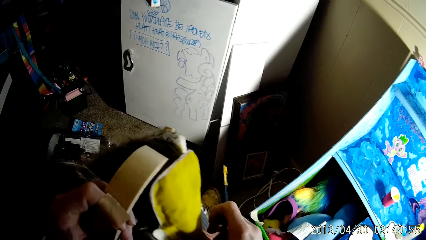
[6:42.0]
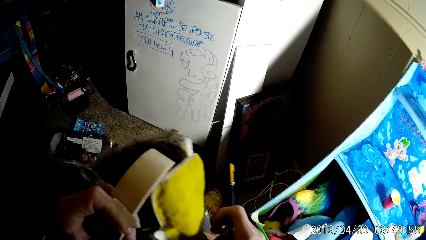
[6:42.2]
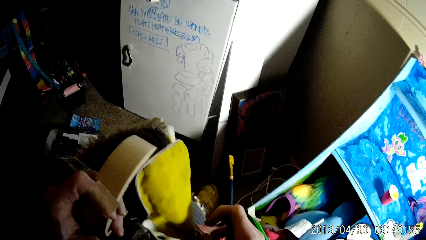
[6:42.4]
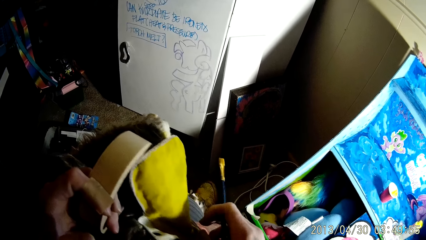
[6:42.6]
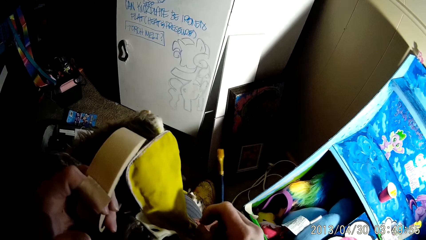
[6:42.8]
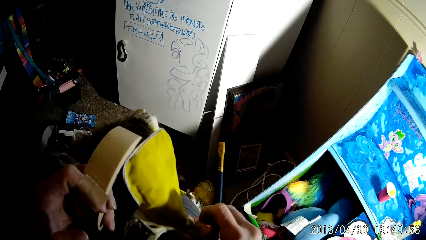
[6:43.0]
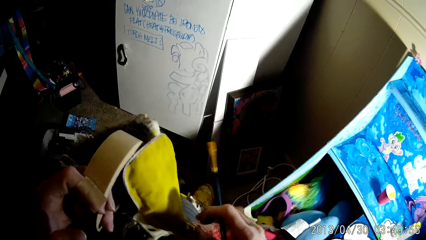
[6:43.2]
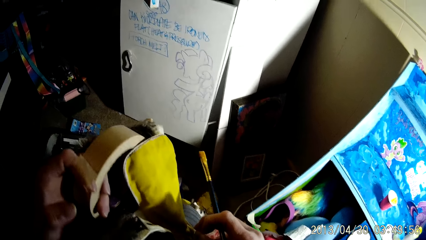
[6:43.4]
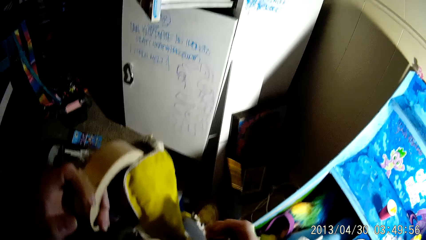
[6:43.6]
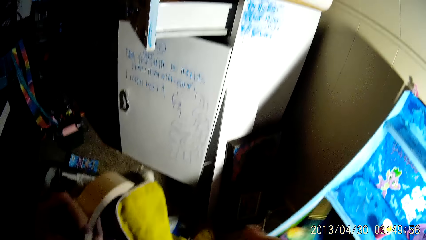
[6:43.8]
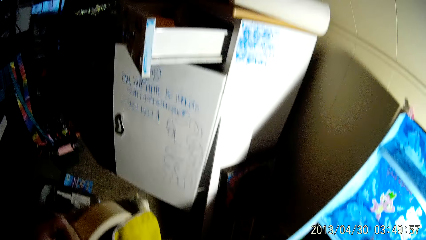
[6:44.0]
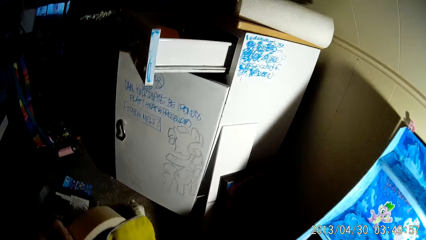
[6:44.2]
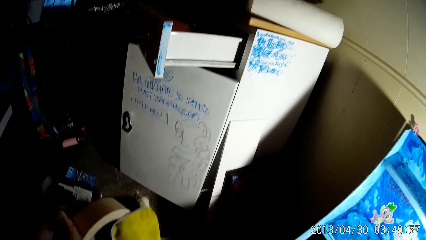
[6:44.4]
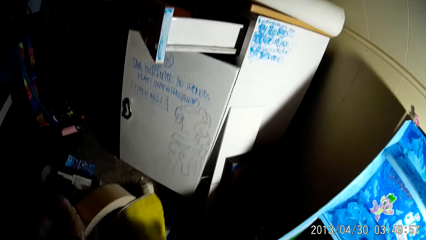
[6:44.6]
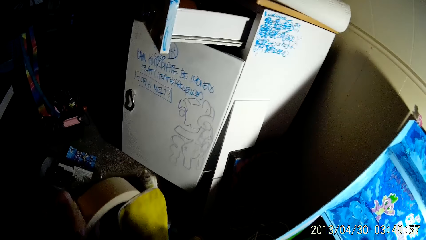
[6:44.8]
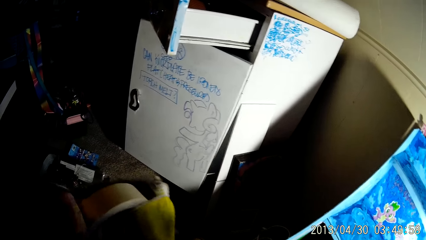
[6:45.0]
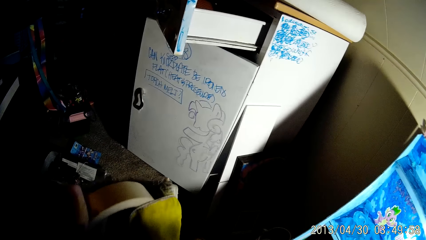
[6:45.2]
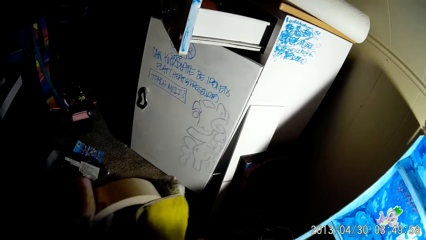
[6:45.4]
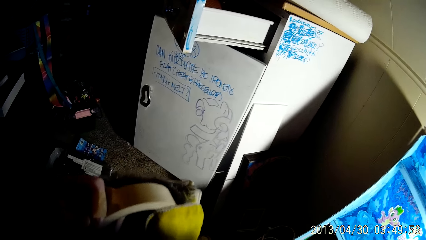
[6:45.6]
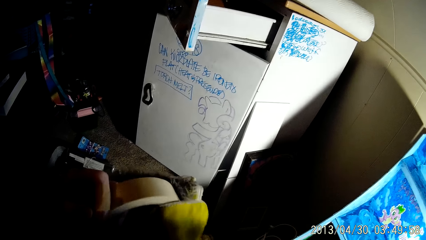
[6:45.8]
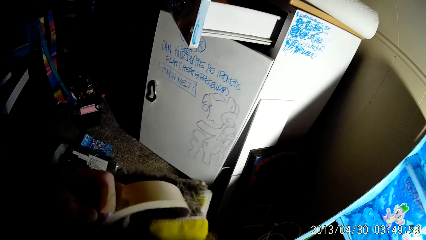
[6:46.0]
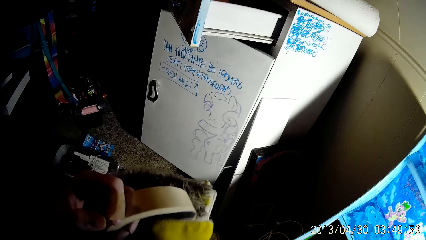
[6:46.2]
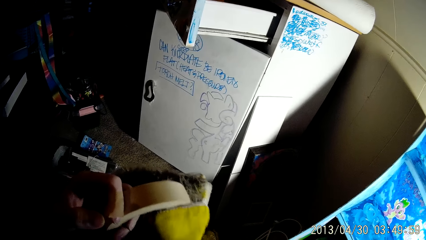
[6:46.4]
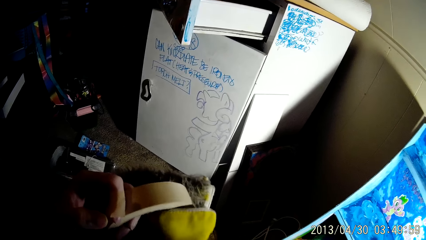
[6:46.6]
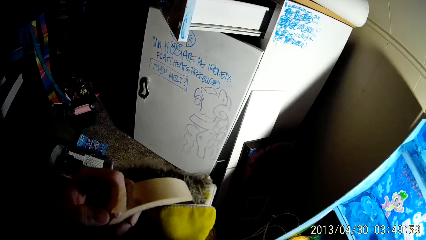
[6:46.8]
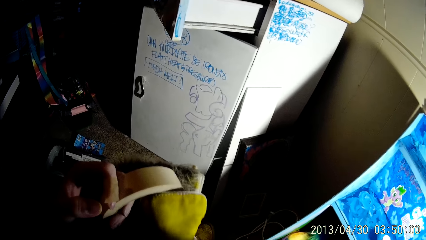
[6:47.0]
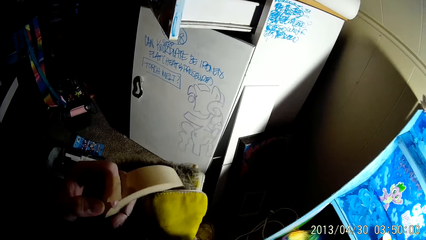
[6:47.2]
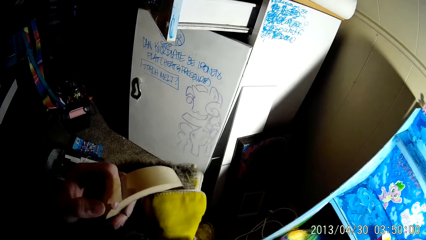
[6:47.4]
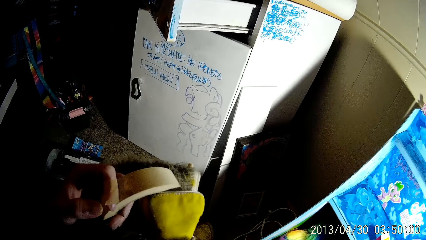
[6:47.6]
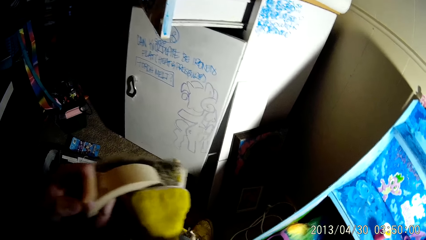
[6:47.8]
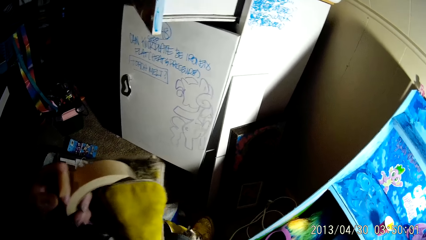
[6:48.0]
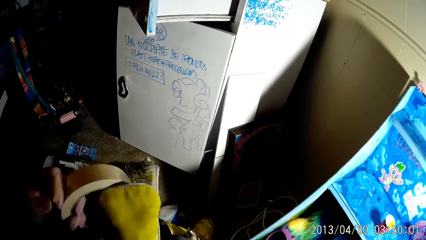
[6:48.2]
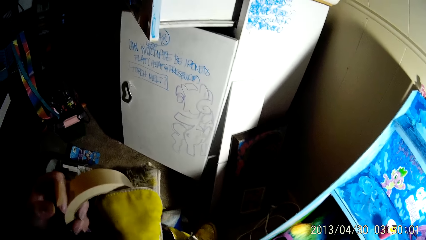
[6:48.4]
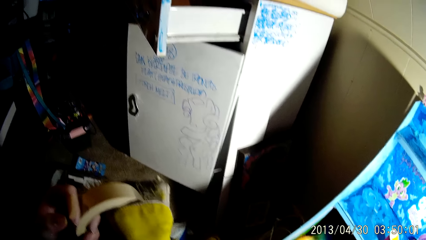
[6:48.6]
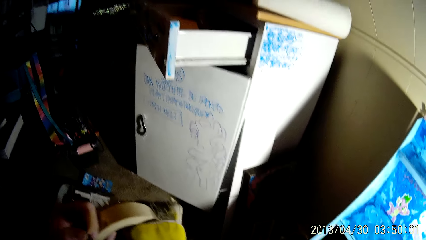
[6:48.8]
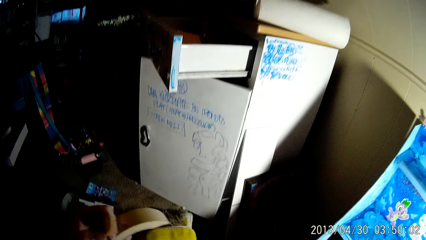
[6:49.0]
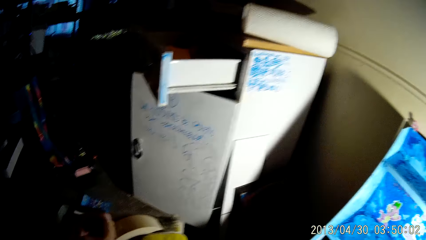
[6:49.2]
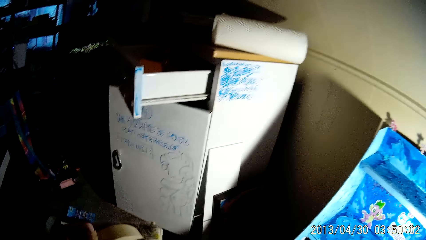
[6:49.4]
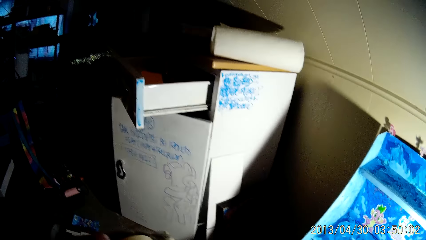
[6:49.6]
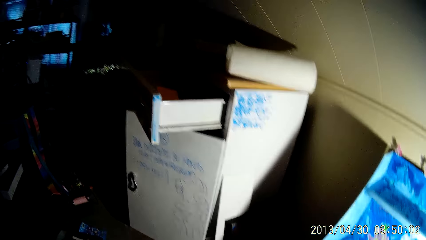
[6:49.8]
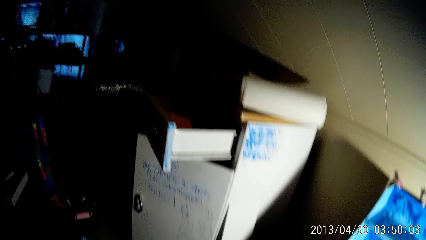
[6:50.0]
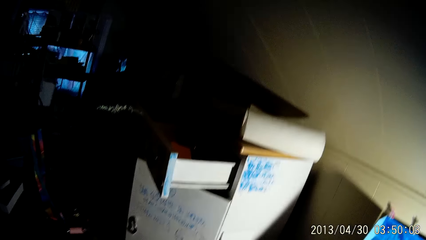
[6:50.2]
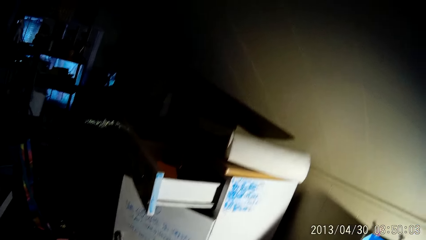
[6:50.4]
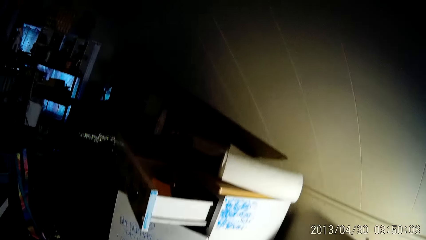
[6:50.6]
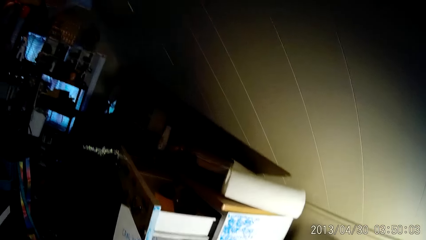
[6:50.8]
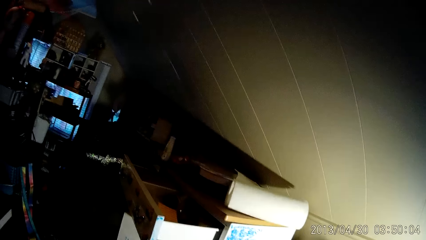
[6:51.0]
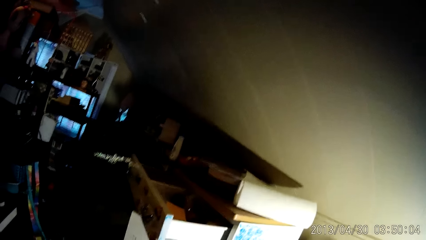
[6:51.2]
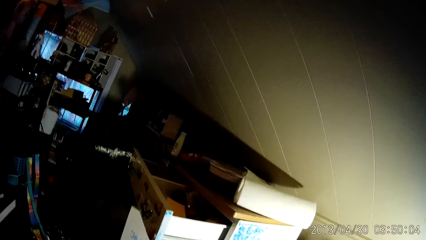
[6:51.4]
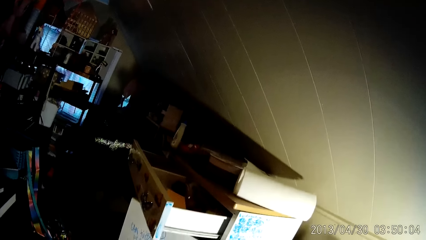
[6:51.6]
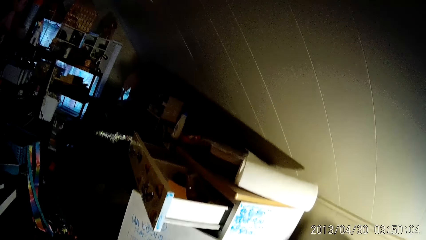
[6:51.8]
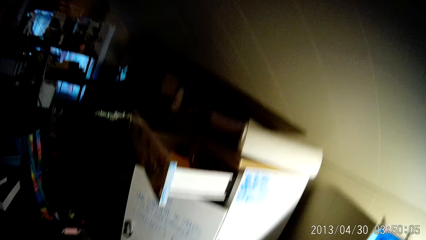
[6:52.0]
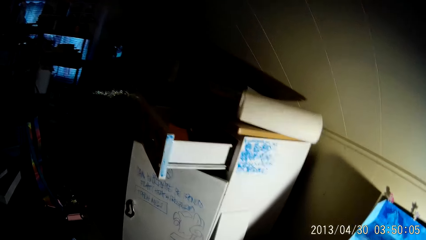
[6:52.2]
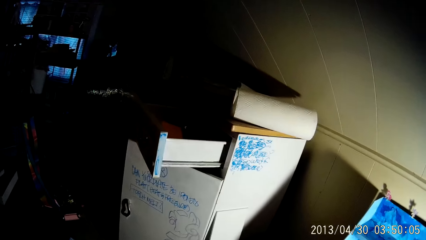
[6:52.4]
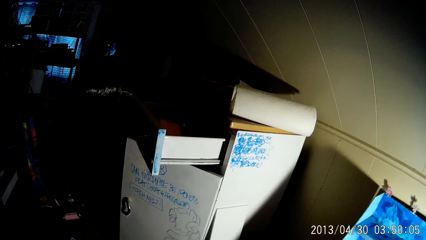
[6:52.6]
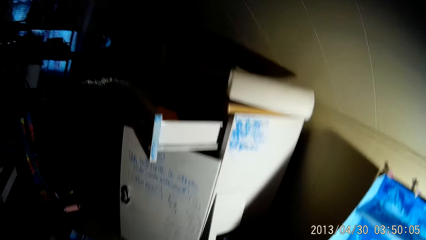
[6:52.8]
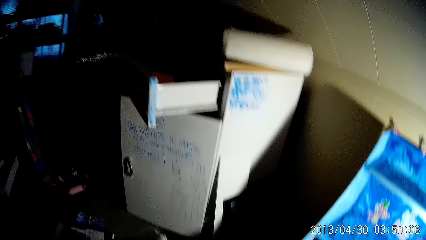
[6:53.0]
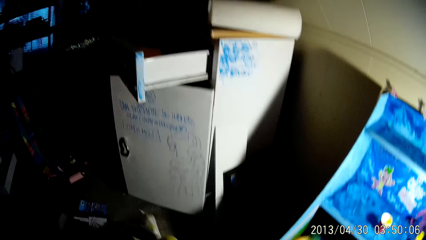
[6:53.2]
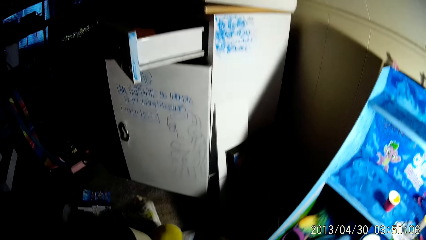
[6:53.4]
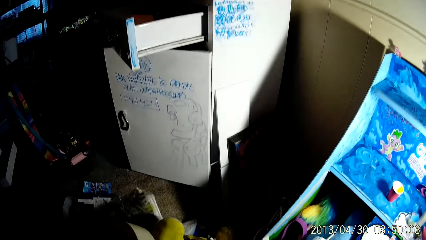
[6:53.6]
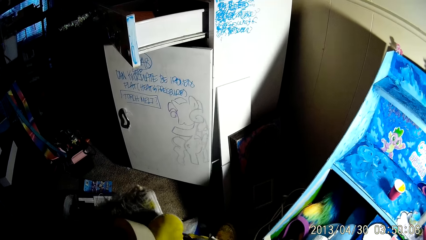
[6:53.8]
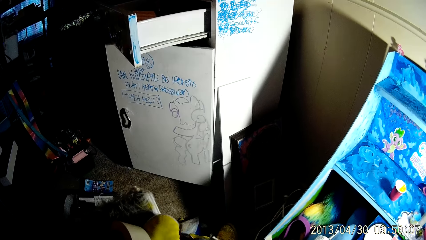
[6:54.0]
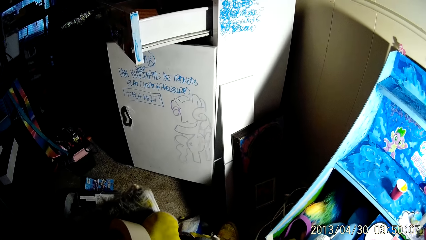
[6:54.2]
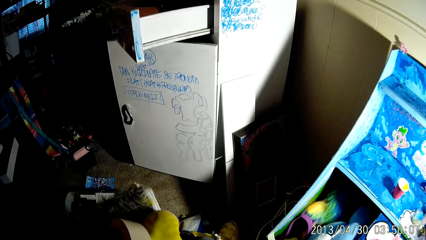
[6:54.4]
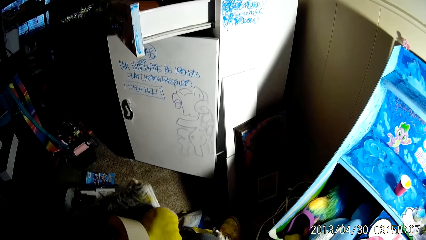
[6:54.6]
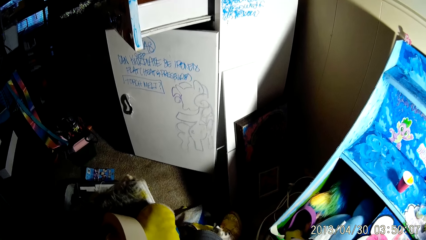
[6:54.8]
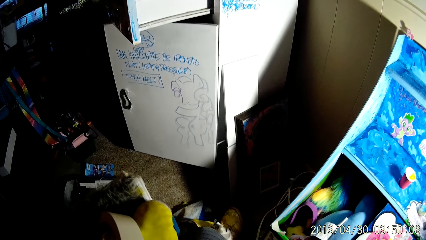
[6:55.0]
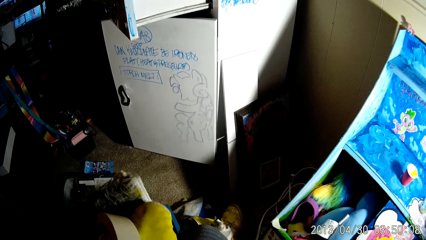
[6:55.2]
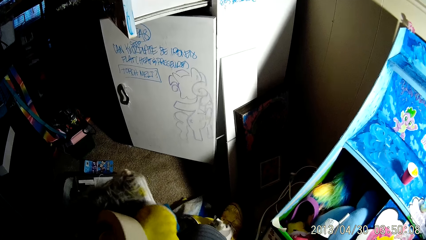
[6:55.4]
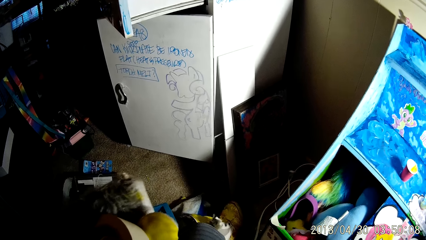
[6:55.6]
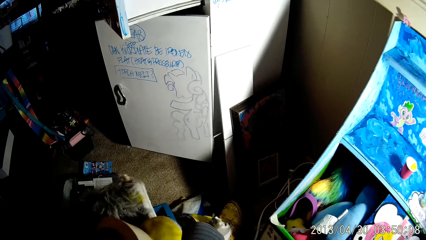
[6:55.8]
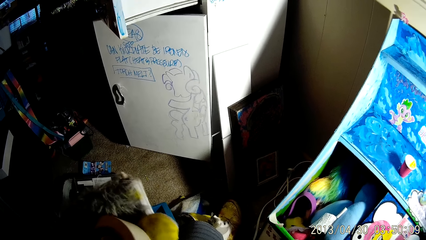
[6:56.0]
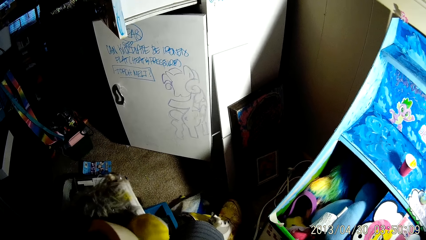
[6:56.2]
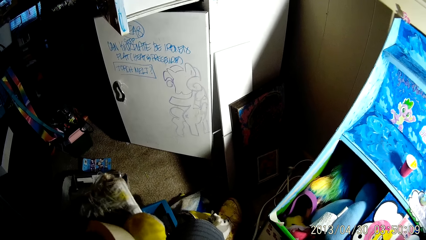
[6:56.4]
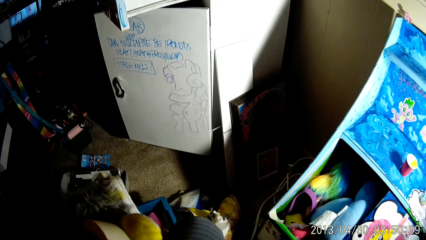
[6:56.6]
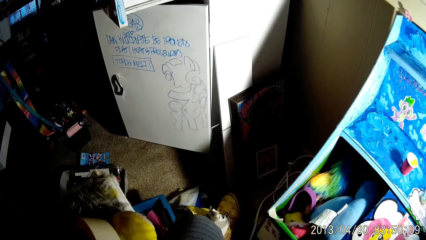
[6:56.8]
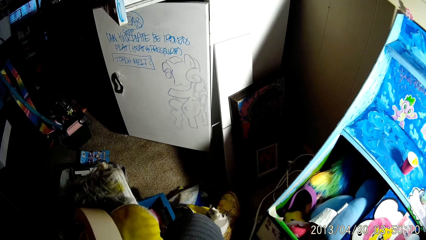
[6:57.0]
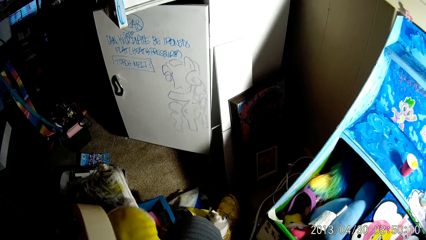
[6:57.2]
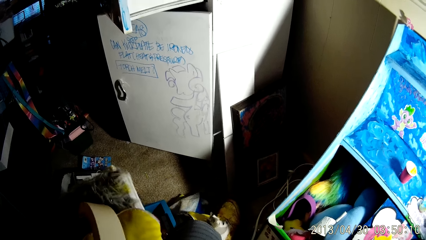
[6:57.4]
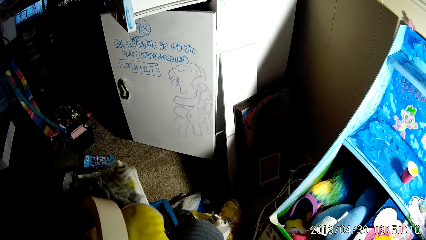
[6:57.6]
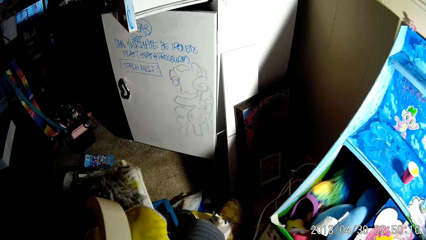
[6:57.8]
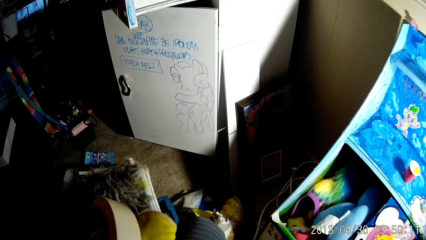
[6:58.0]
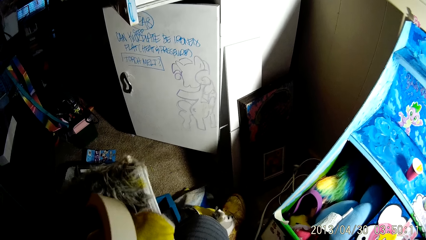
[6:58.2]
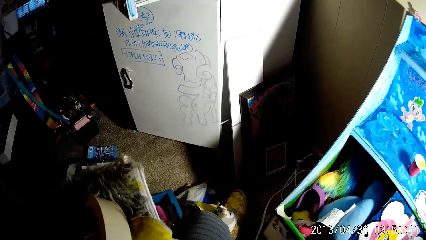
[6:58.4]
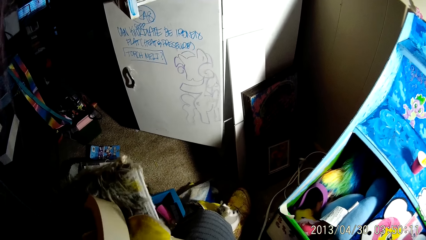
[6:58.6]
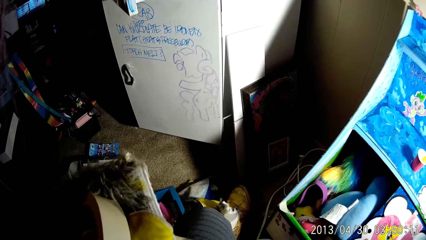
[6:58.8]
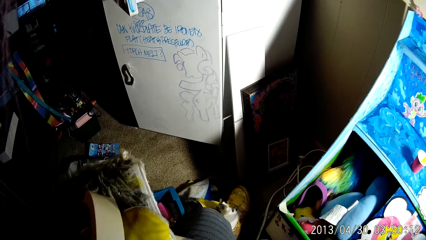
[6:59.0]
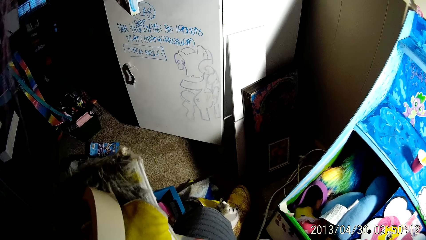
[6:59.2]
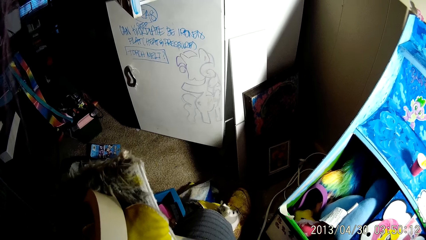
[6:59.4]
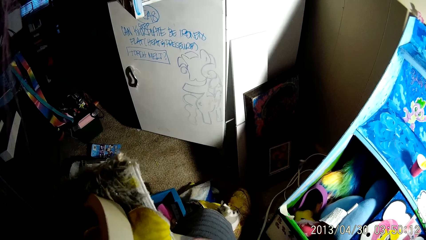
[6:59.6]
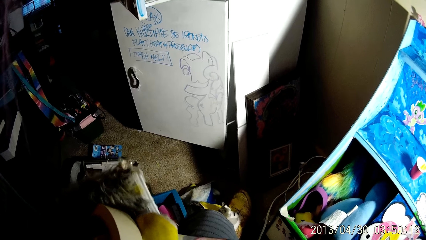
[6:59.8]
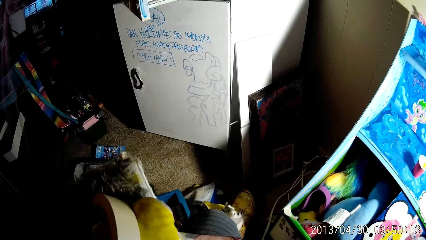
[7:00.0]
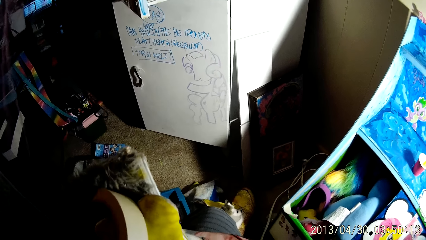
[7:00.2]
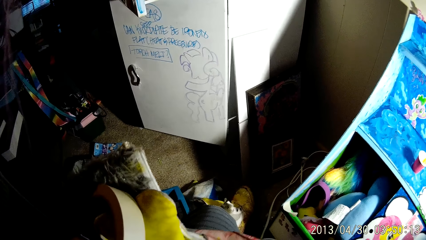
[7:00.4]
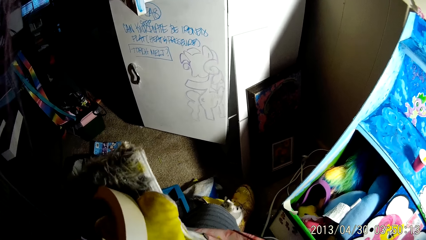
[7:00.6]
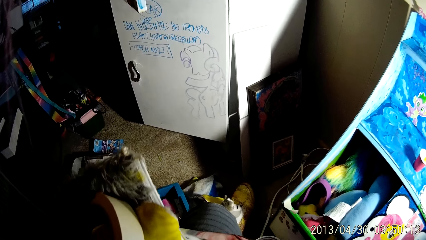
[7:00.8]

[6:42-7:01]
The camera wearer touches the boot with his right hand. He removes dirt from the shoe. He holds the boot with his left hand. He tapes a part of the boot with a tape in his left hand.
